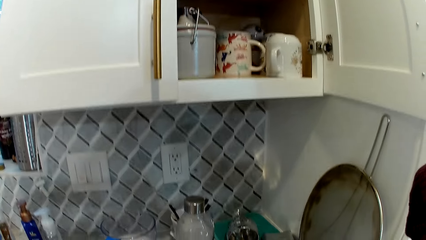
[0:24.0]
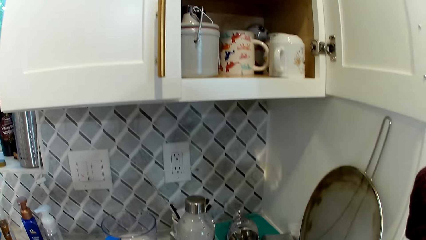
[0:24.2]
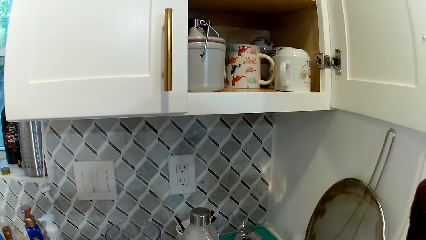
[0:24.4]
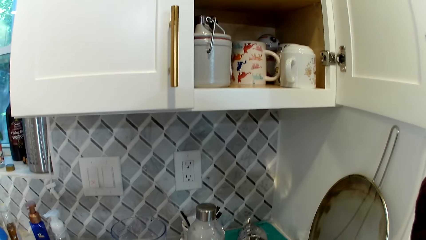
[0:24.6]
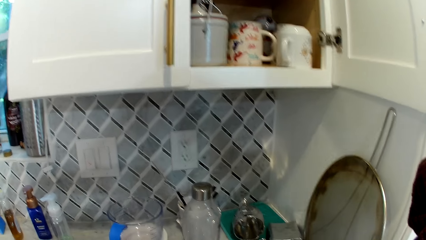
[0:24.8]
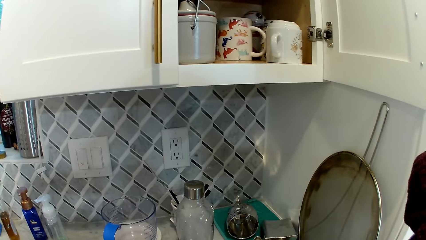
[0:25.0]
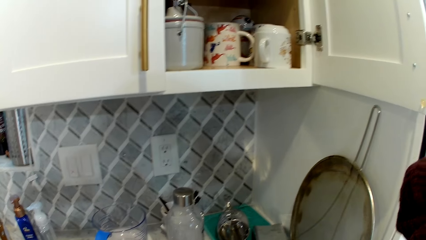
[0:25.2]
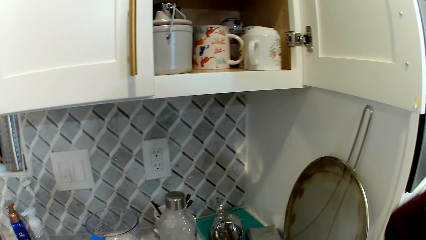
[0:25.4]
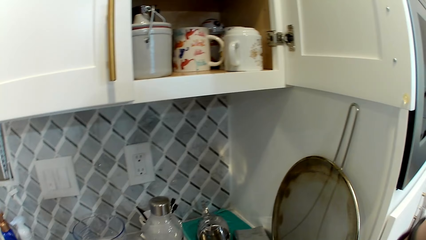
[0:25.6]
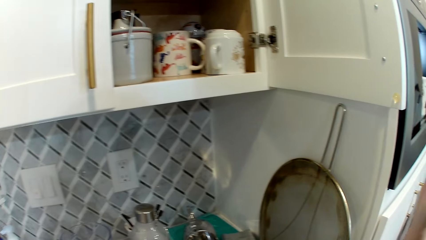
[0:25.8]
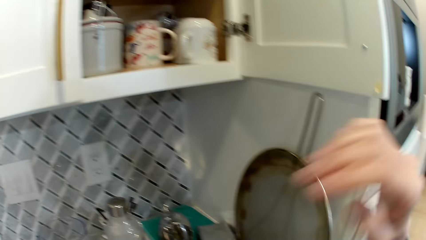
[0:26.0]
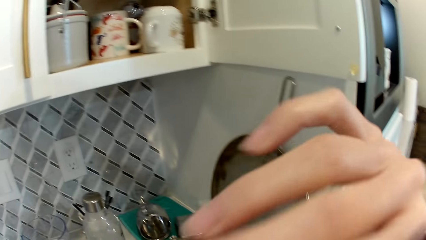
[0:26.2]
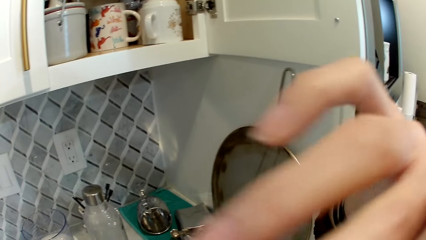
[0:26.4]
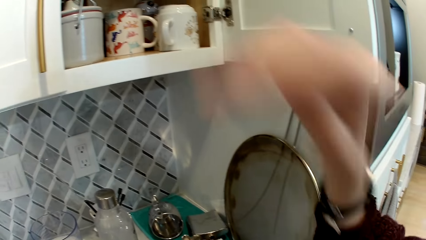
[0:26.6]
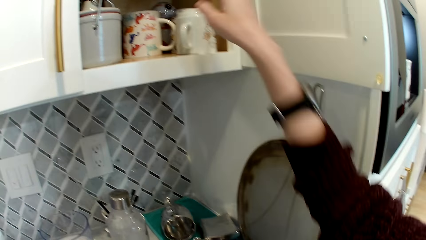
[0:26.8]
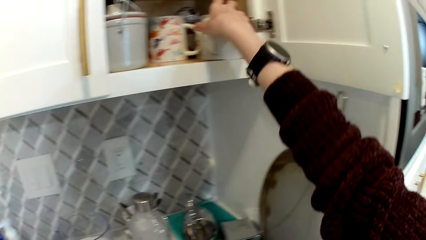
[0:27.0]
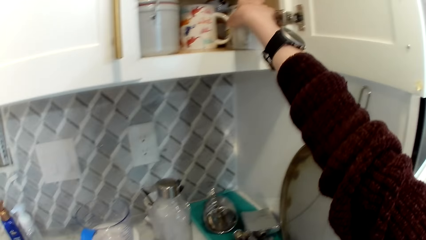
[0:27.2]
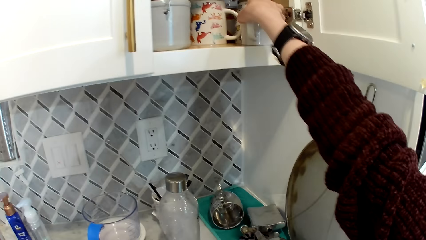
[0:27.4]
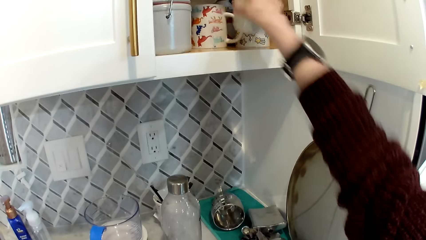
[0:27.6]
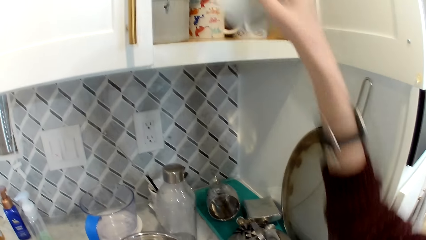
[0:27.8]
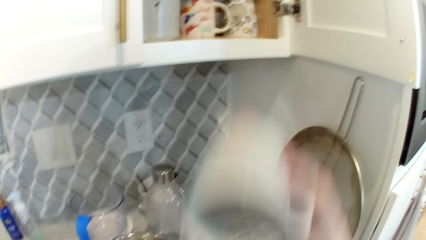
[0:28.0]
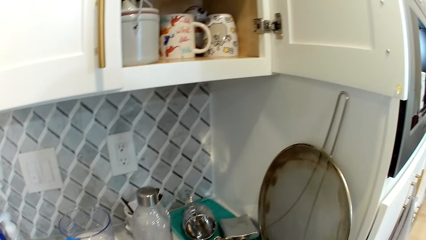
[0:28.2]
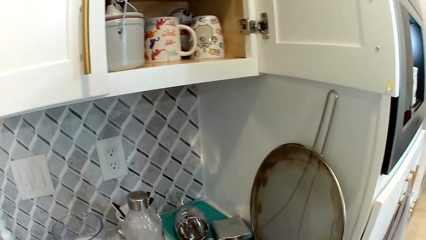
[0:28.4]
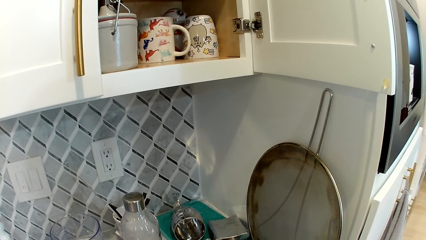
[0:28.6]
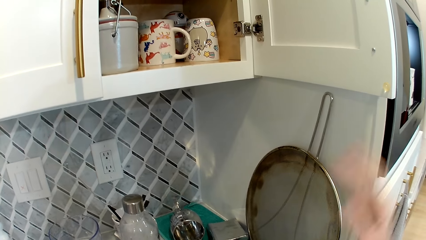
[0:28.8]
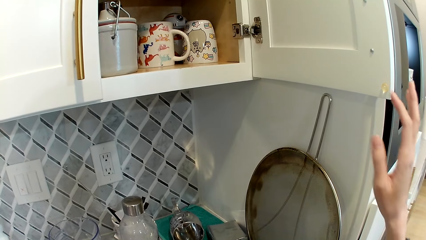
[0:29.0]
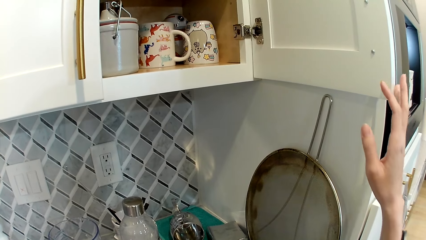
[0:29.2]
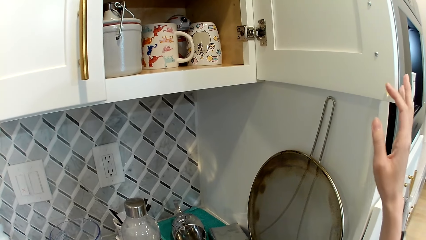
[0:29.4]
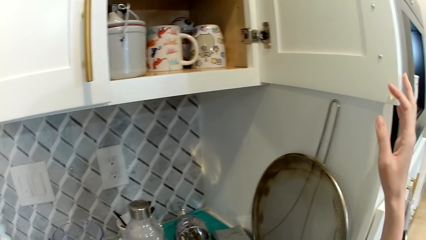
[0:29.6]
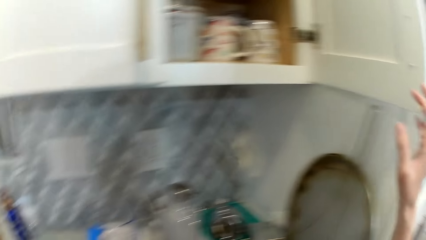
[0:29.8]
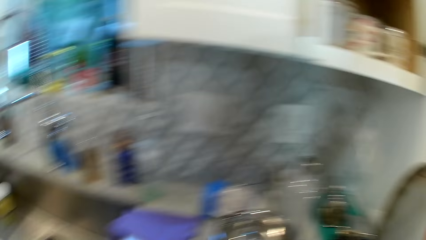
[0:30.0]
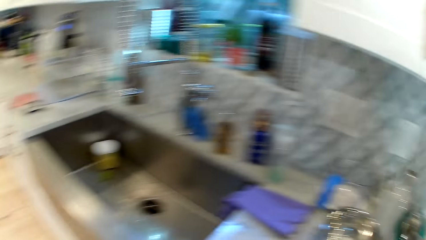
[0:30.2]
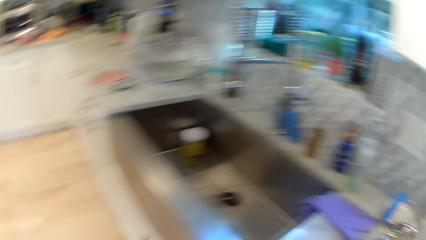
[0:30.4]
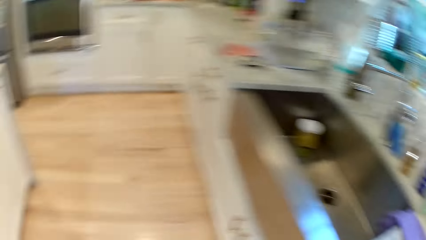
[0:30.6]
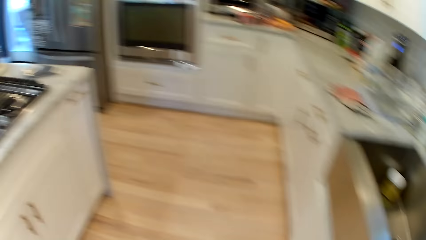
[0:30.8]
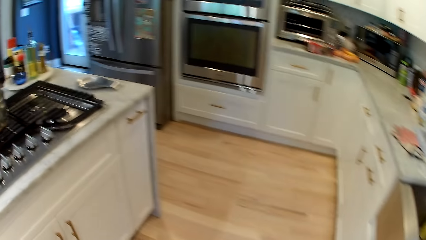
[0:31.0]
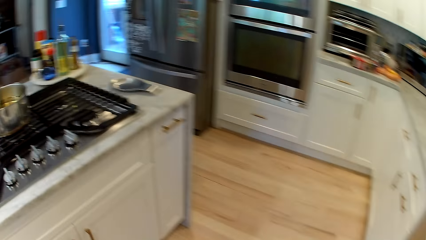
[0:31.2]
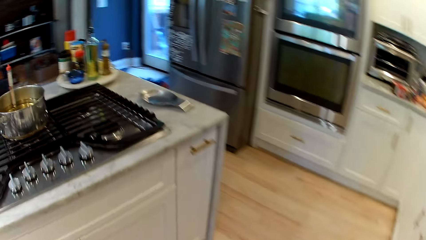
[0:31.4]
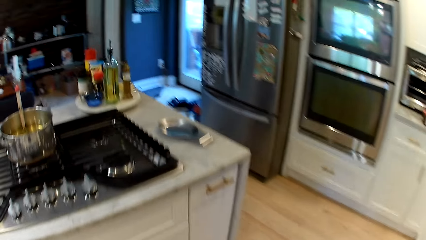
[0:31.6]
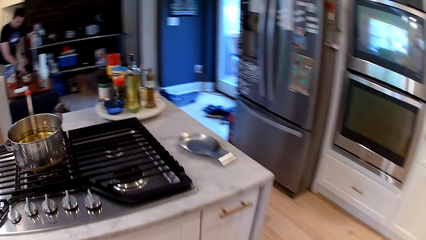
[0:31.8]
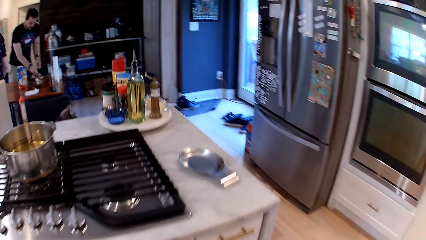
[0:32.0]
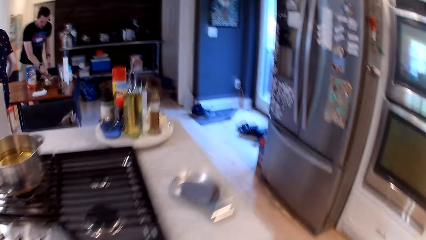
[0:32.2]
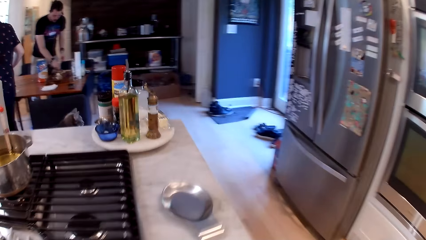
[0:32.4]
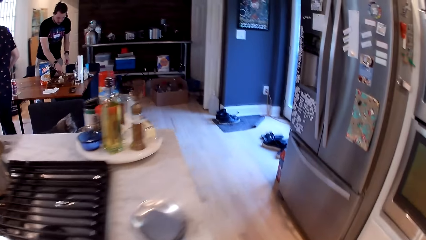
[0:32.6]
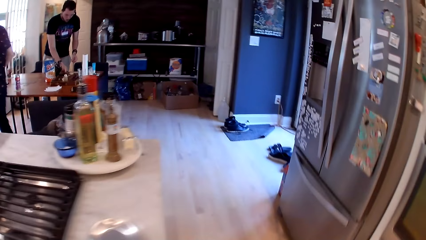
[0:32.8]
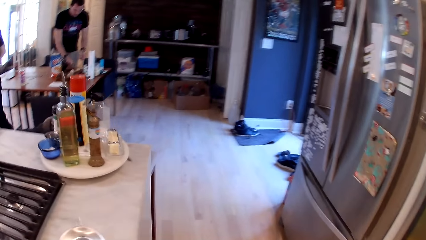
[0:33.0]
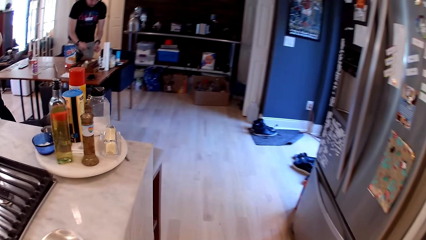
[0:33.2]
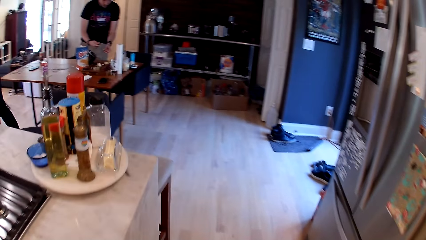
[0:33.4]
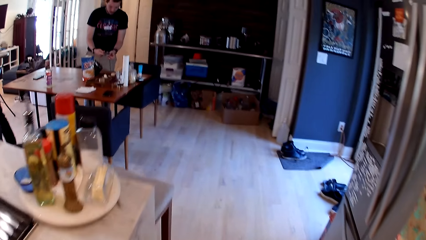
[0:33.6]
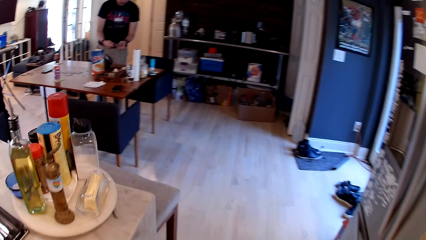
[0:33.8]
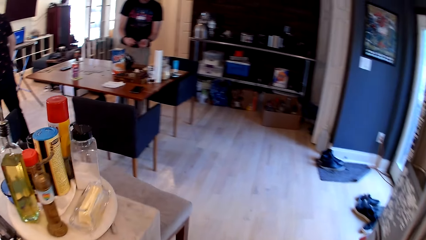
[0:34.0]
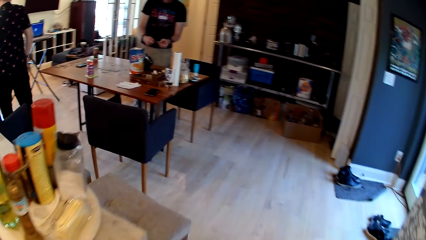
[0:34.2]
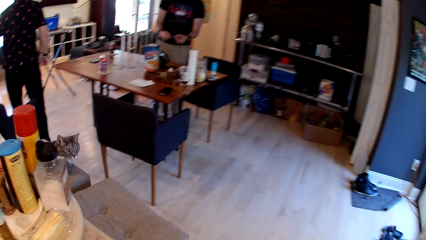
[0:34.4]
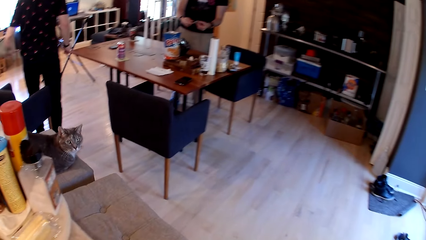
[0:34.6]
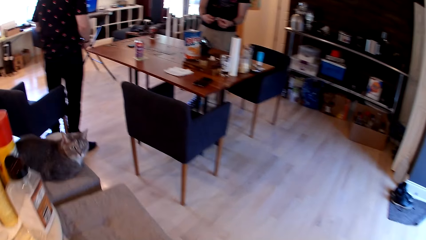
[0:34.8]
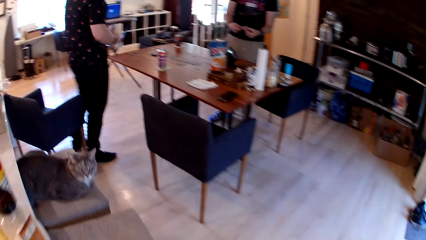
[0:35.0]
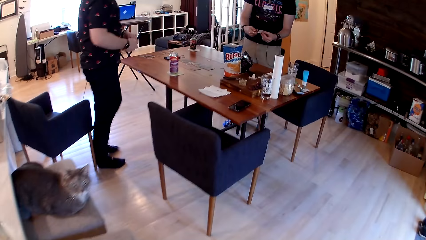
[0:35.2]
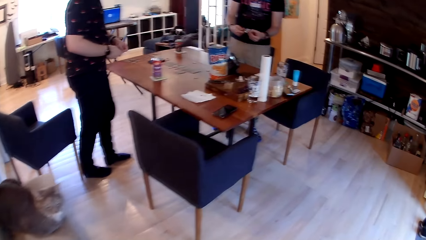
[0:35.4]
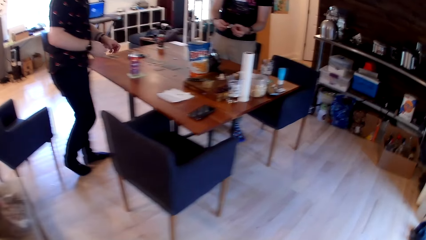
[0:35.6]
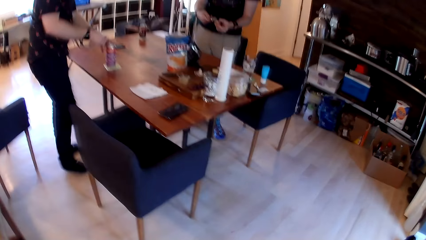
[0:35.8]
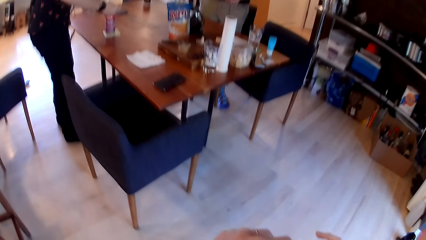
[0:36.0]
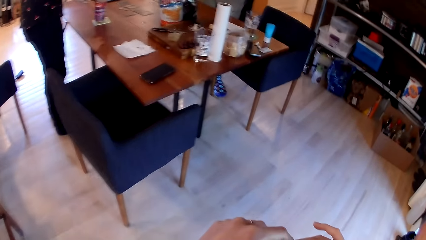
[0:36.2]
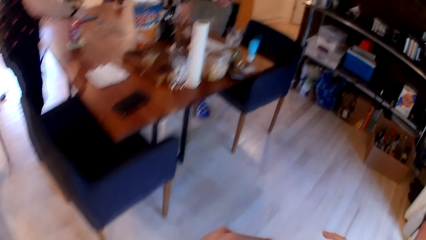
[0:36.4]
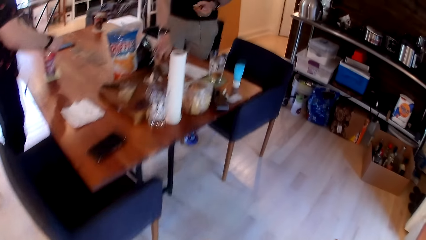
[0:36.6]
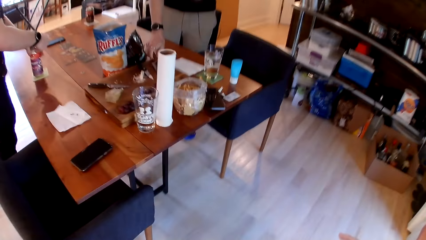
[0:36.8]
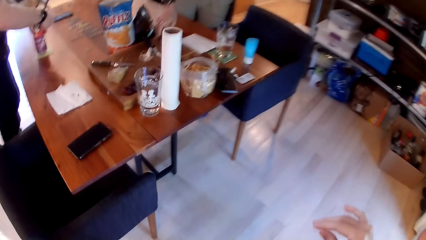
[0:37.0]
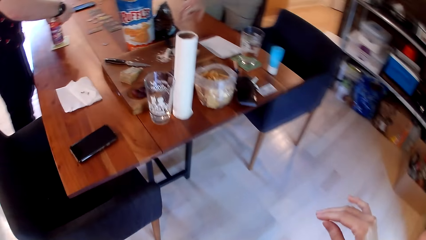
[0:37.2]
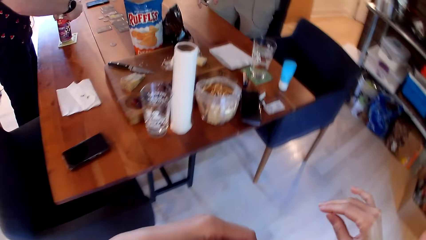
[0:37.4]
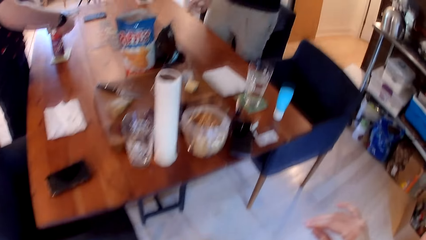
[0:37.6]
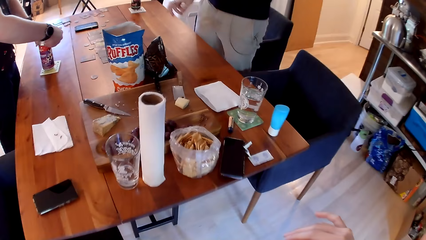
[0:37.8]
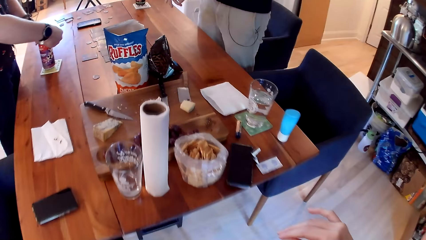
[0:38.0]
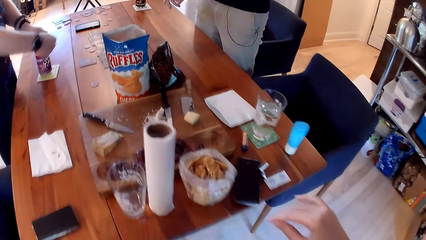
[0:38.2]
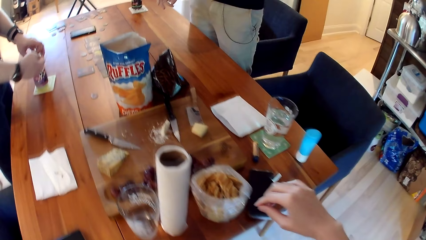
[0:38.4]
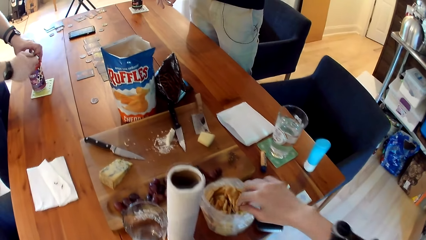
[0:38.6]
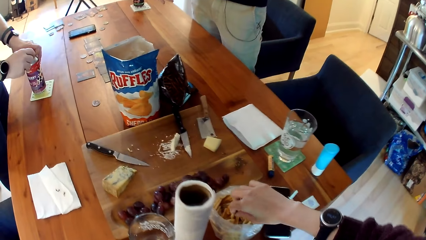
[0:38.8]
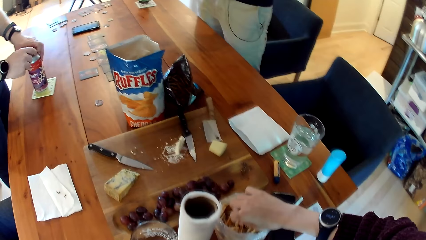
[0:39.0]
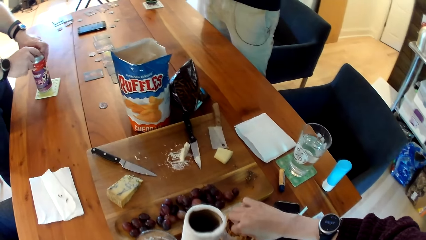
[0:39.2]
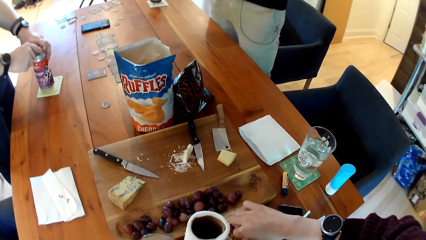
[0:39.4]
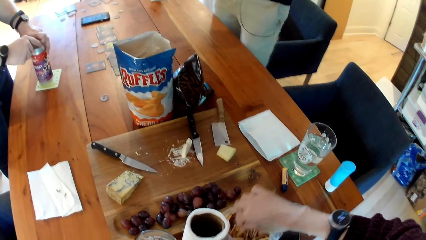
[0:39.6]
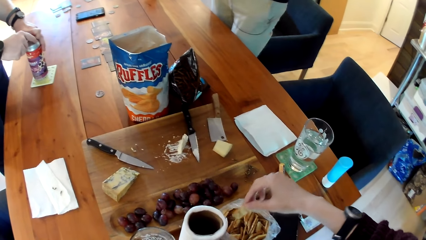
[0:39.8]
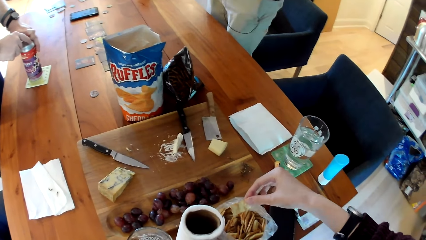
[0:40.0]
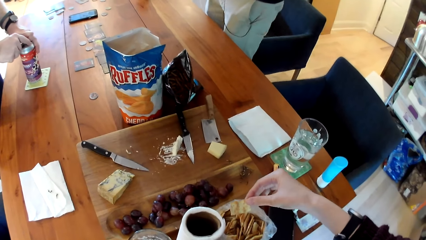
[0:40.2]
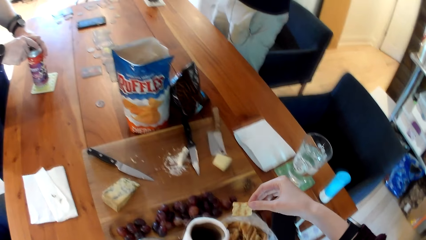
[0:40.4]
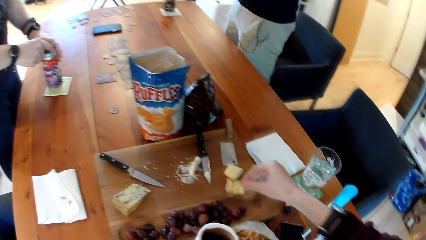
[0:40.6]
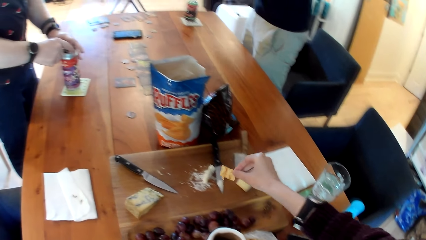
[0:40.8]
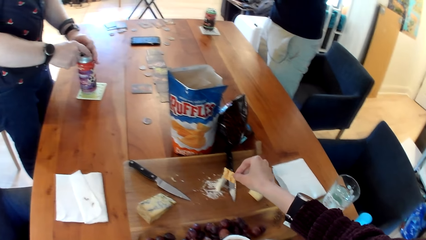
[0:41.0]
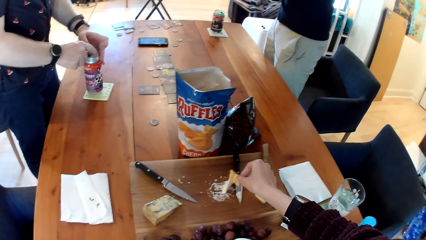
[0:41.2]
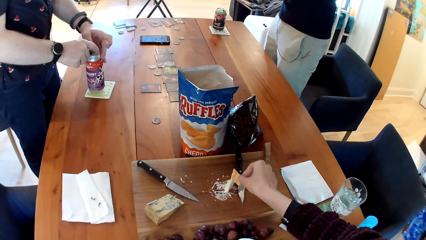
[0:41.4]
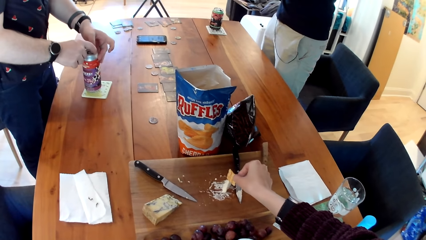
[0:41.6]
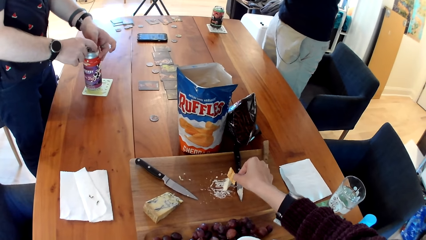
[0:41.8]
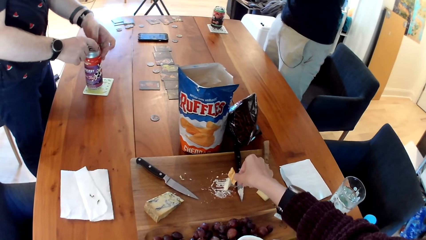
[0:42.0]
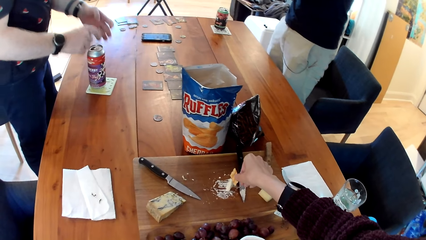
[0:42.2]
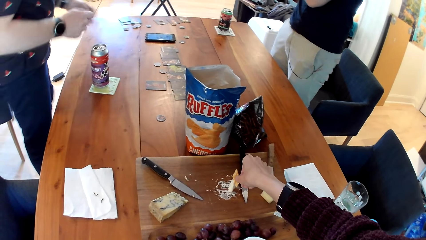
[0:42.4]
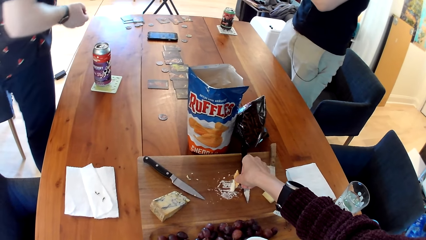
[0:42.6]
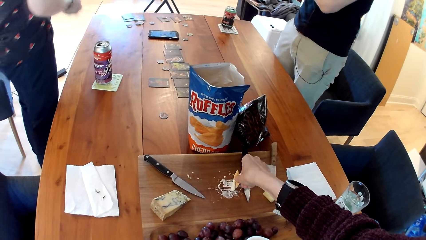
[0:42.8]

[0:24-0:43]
The camera wearer touches the face area. She picks up a cup from the cupboard with her right hand. She closes the cupboard on the wall with her right hand. She walks away. A man picks up a cleaver knife from the wooden board on the table with his right hand and holds the cleaver knife in both hands. The camera wearer converses with a woman, the man and another man. The other man holds a can on a coaster on the table with his left hand and opens the can on the table with his right hand. The first man places the cleaver knife on the wooden board on the table with his right hand. The camera wearer picks up a biscuit or snack in a bag of biscuits from the table with her right hand. A man opens up the can. The camera wearer scoops cheese on the wooden board on the table with the biscuit with her right hand. She slices the cheese with the snack.
